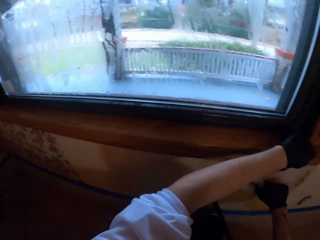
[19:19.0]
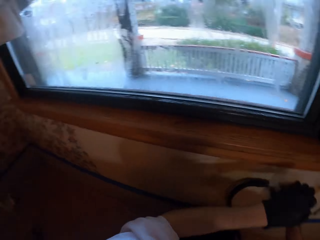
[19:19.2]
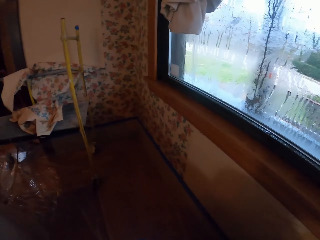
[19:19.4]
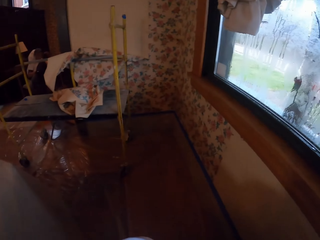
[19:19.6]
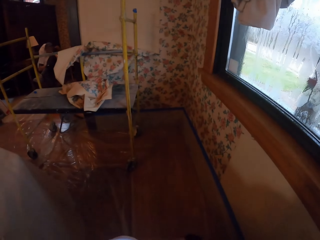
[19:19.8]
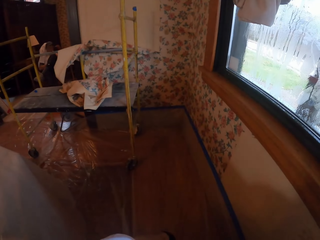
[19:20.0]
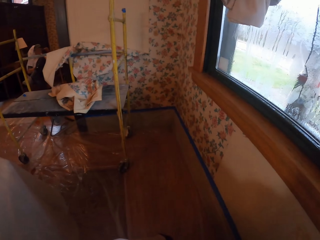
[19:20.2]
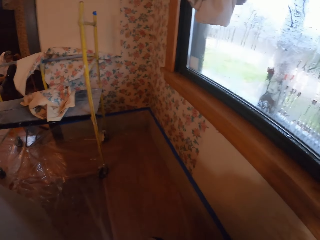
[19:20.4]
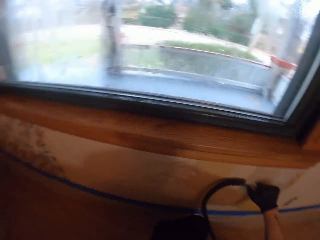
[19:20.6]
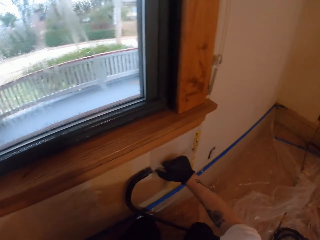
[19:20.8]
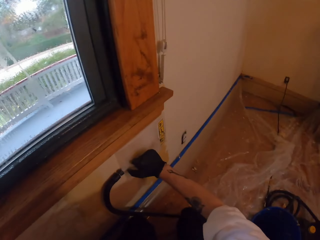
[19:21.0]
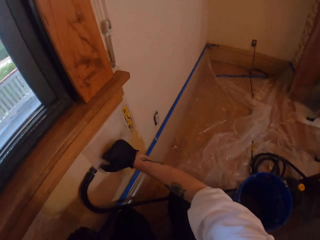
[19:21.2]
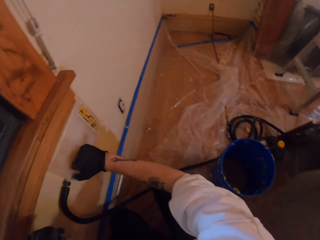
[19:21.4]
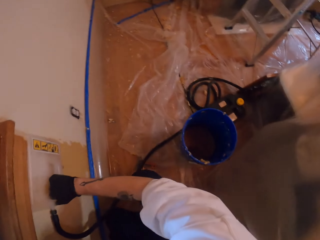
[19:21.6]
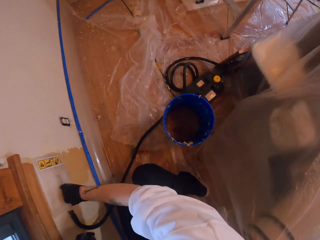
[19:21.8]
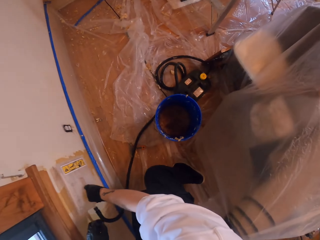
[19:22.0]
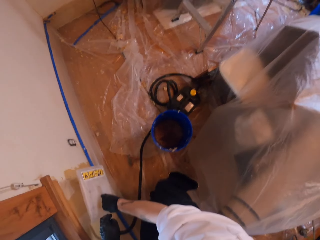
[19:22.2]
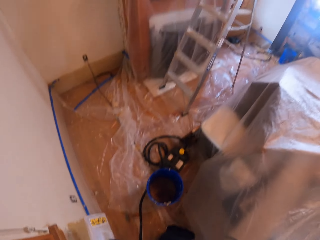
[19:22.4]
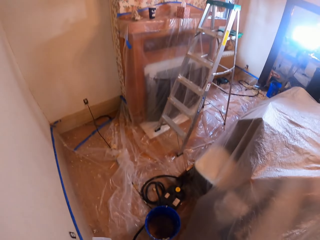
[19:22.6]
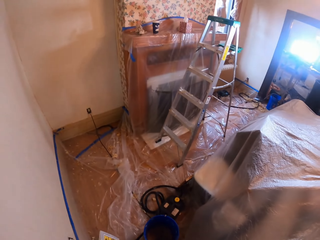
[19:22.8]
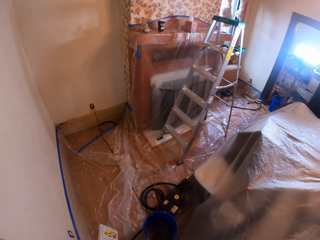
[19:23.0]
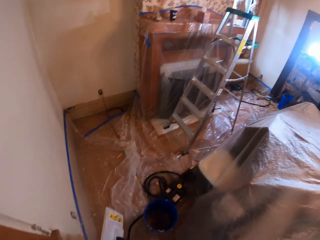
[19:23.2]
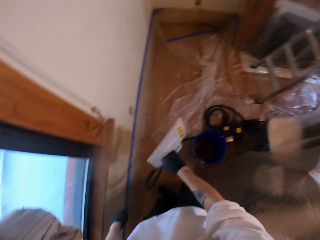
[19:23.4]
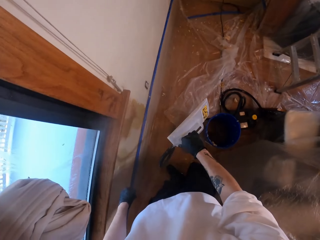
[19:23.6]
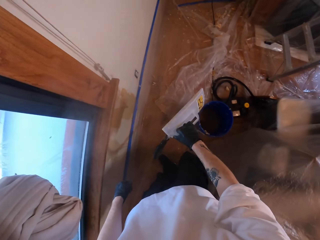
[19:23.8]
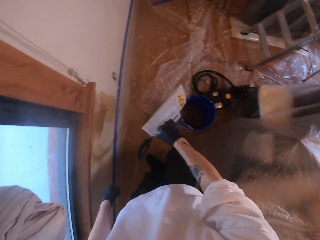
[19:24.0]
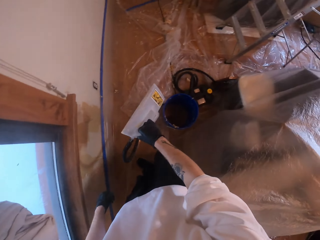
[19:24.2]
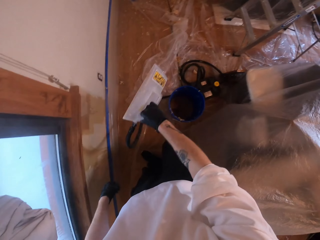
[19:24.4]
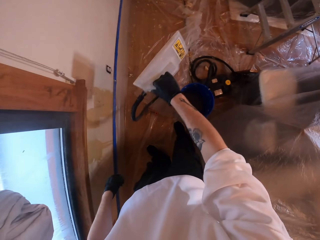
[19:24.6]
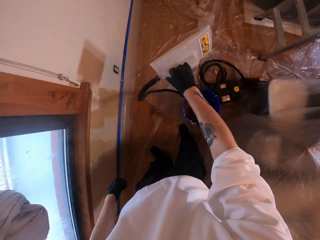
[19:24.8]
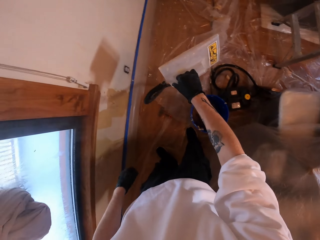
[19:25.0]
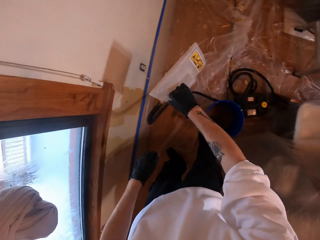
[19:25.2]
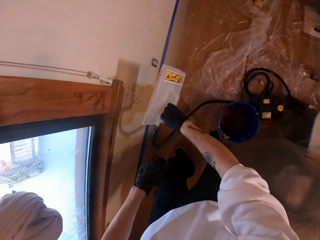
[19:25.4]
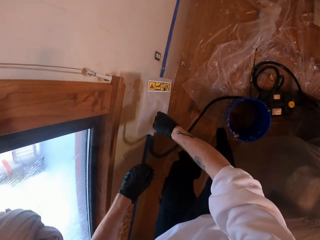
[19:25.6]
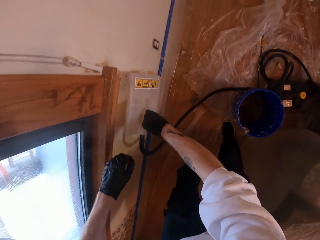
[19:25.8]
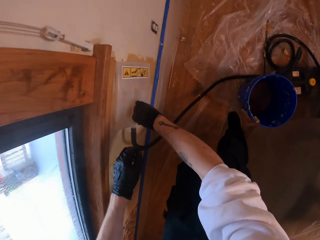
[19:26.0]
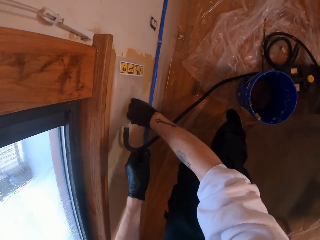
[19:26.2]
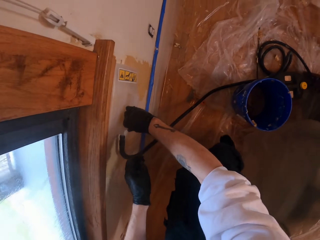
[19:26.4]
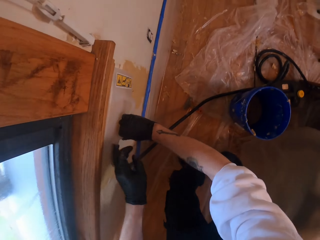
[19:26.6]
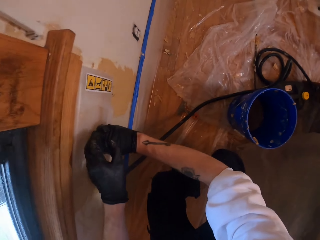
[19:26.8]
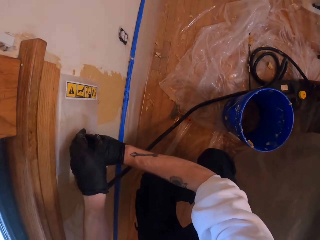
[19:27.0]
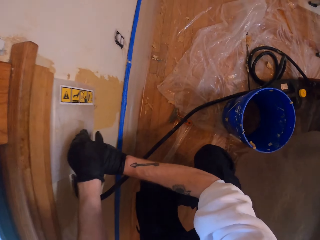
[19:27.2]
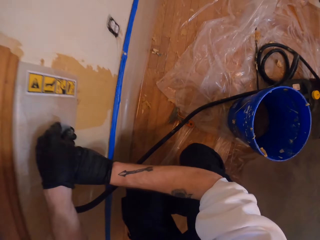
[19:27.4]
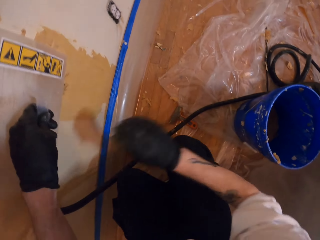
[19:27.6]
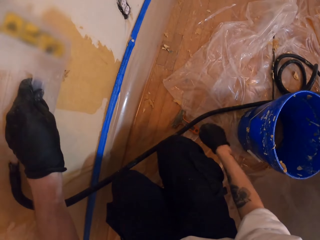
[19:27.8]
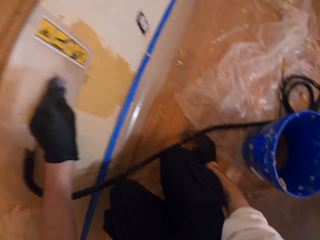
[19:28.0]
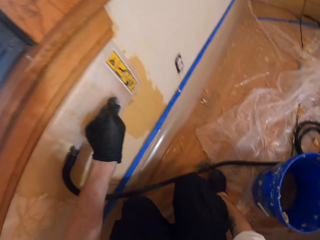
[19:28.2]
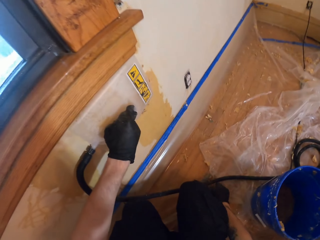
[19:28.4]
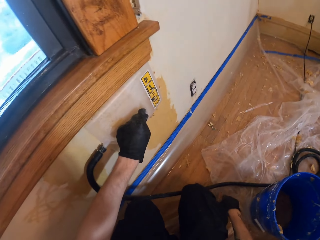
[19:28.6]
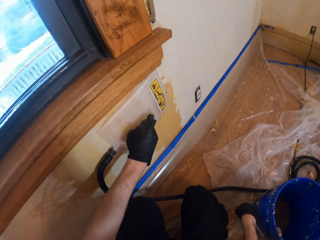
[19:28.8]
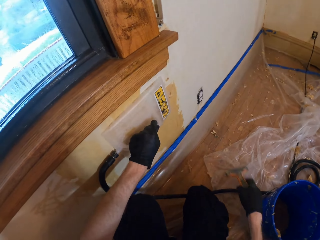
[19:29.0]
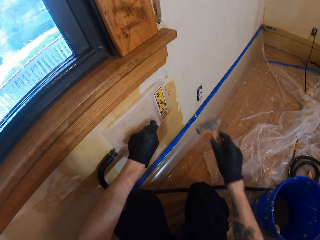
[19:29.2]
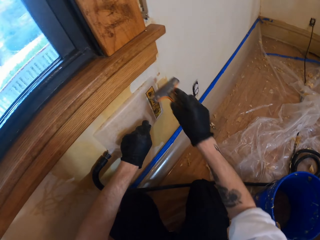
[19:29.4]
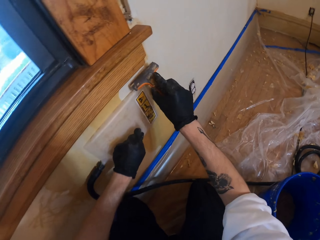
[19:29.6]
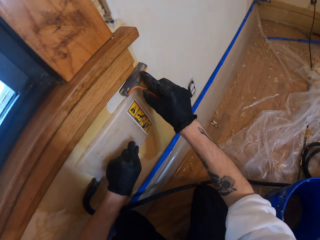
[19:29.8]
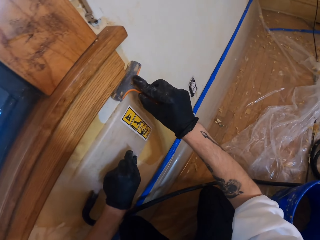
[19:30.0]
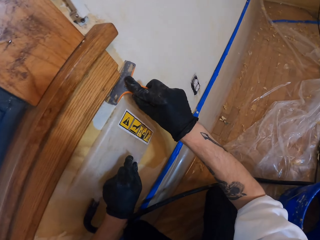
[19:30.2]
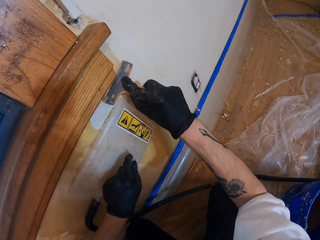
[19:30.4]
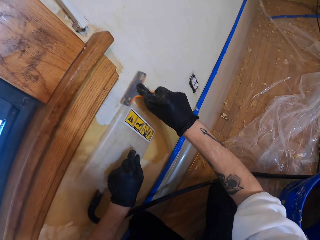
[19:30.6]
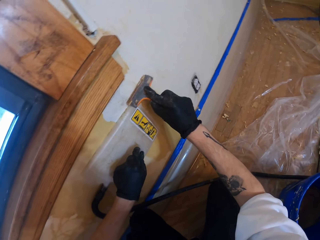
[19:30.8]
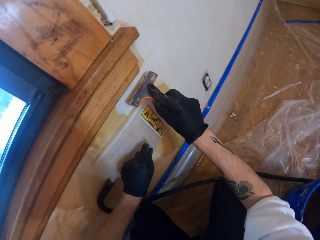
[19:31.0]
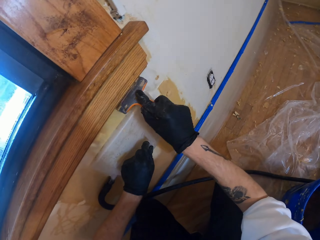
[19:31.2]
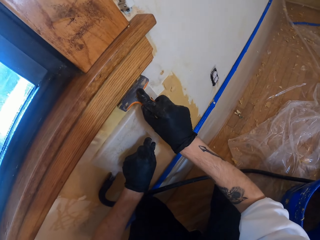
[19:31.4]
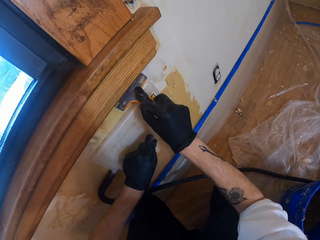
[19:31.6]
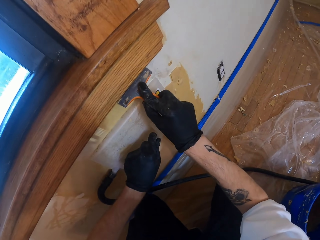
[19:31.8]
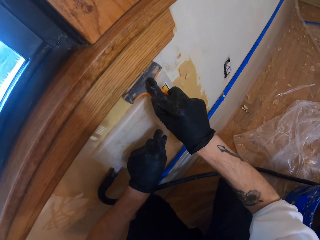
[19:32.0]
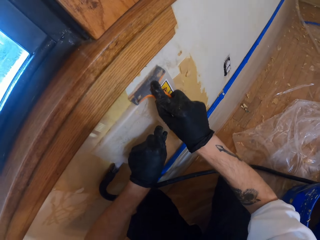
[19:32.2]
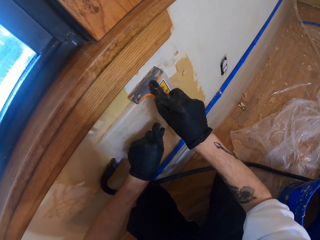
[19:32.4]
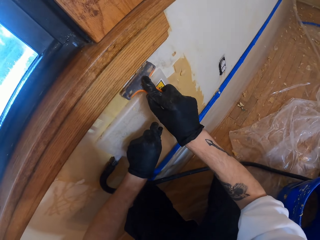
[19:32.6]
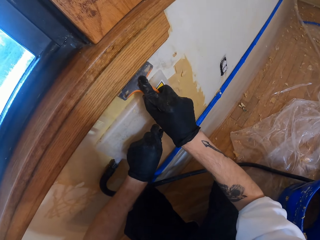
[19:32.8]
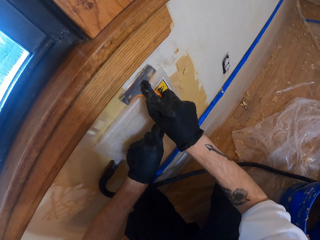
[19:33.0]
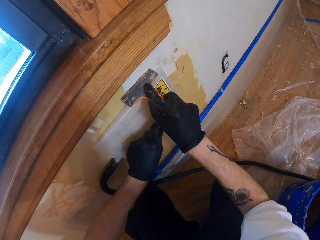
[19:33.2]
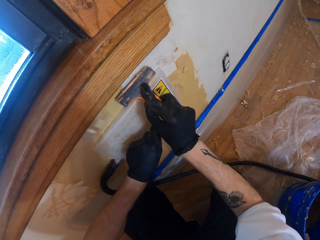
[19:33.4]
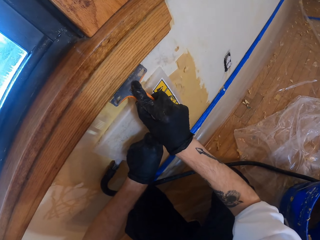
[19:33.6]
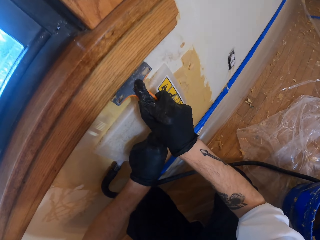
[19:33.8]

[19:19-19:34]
The camera wearer picks up the brush from the floor. They hold the scraper. They clean the wall using the brush.

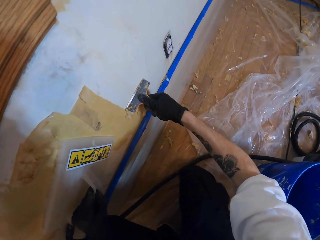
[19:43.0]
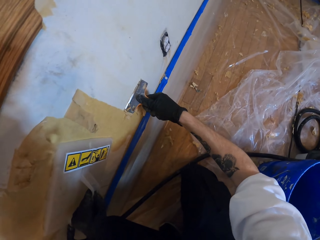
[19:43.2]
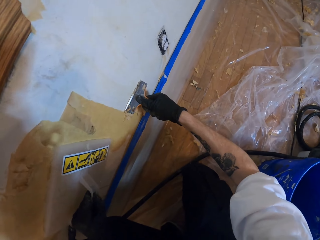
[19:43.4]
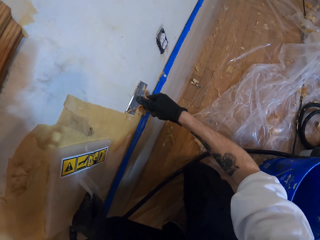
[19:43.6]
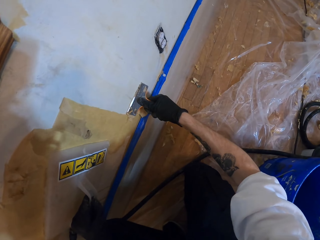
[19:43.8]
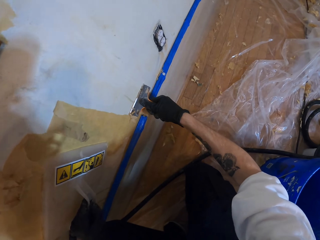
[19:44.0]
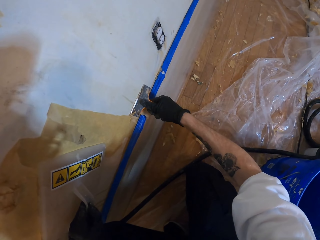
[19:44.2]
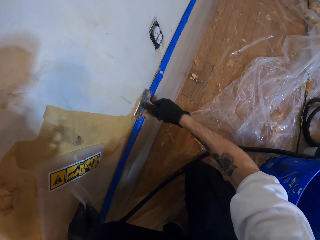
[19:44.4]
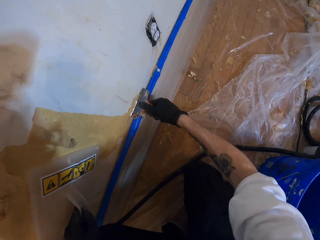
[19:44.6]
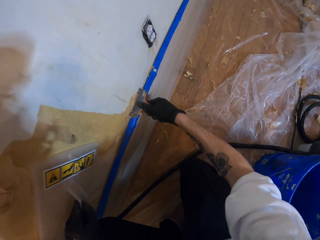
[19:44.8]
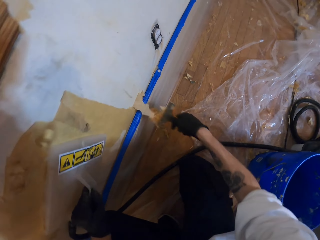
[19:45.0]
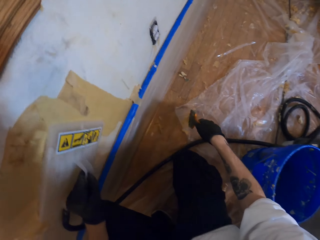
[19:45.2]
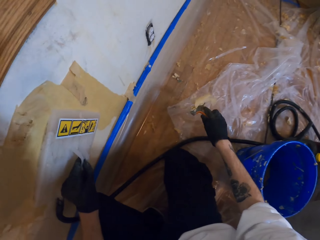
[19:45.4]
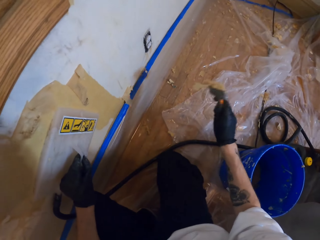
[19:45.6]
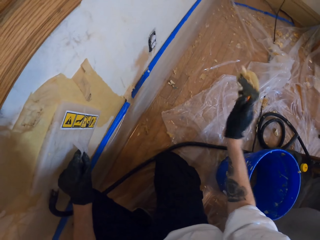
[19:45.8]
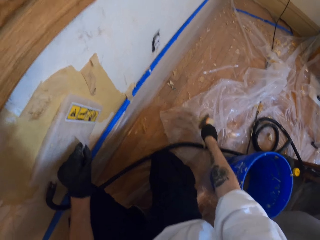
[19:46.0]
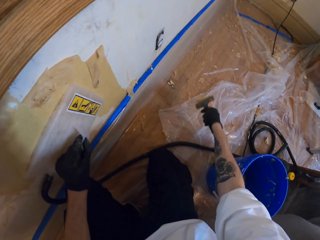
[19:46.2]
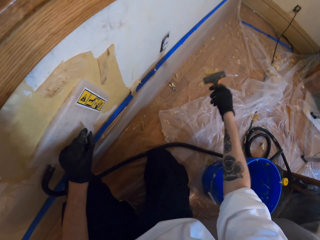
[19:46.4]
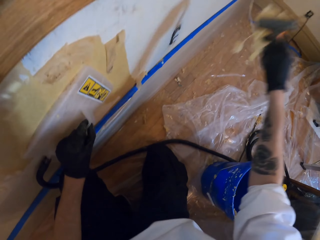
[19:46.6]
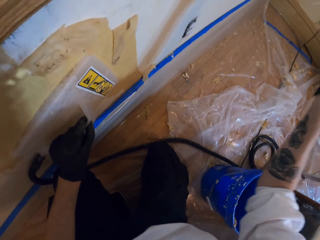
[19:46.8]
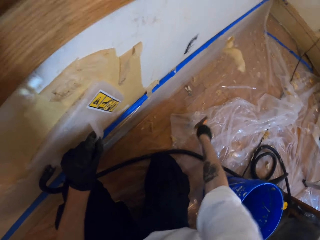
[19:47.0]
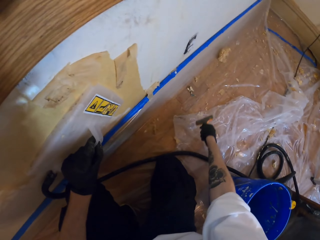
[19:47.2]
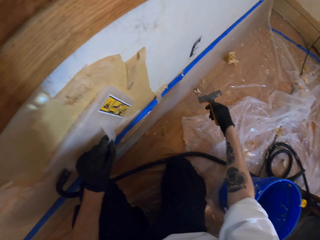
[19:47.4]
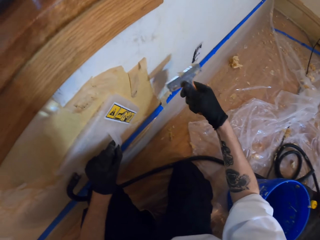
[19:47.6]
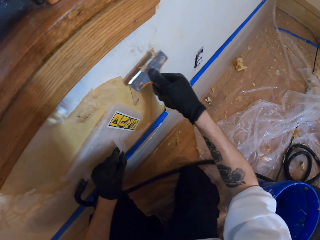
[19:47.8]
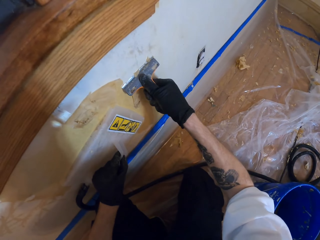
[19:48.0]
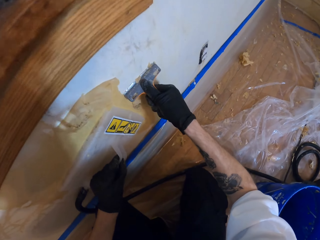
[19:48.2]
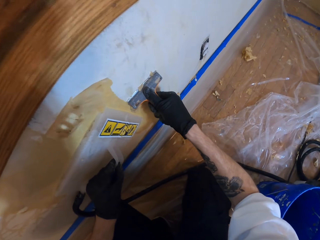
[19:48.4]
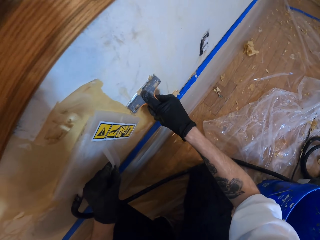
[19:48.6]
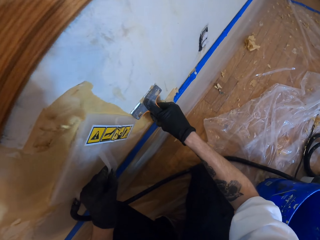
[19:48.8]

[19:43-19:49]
The camera wearer removes the color.
